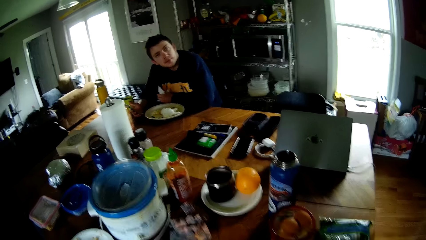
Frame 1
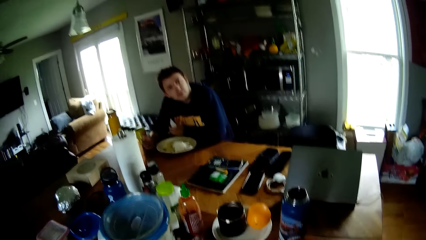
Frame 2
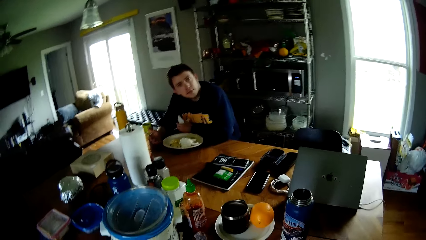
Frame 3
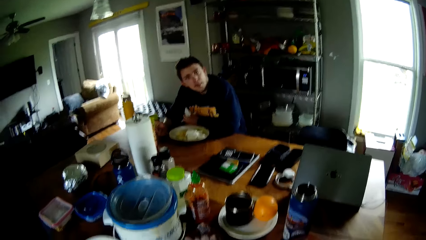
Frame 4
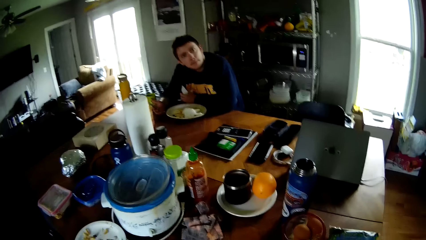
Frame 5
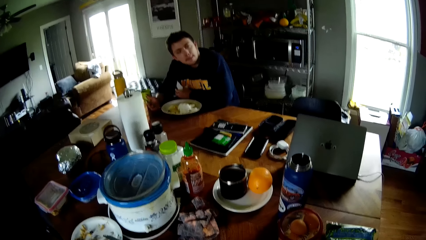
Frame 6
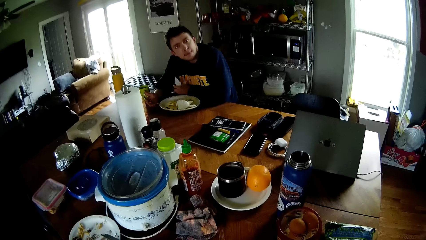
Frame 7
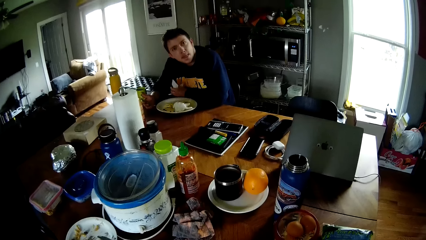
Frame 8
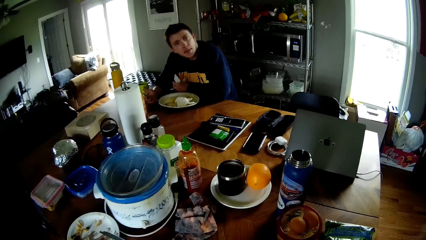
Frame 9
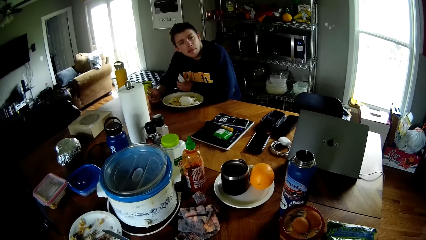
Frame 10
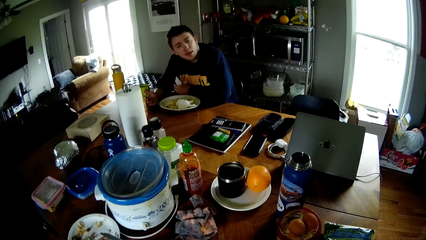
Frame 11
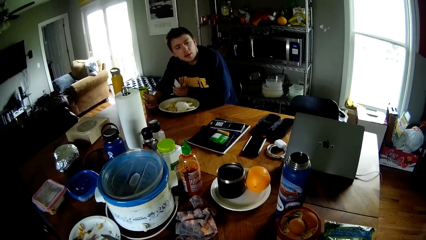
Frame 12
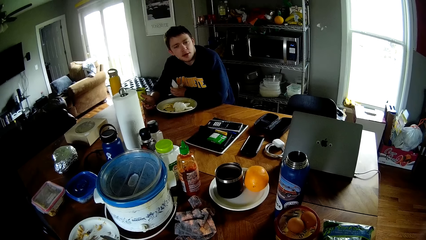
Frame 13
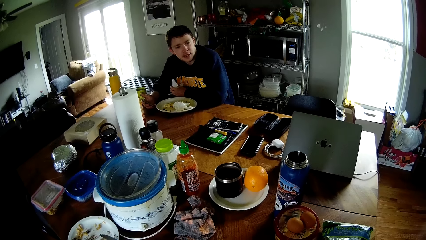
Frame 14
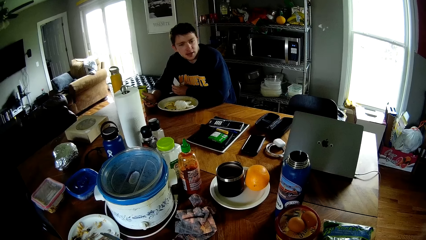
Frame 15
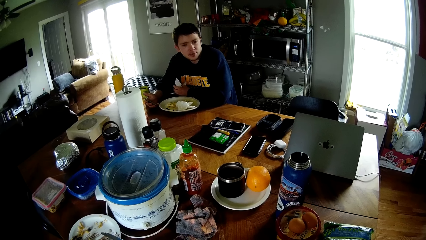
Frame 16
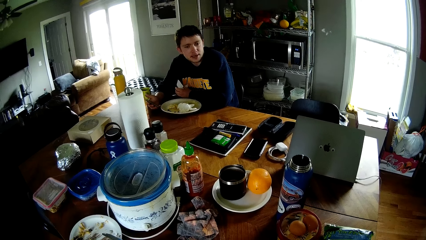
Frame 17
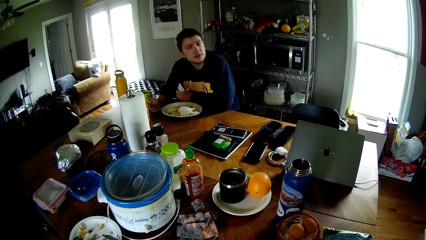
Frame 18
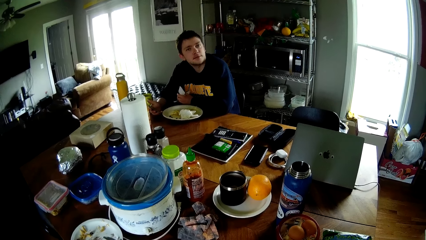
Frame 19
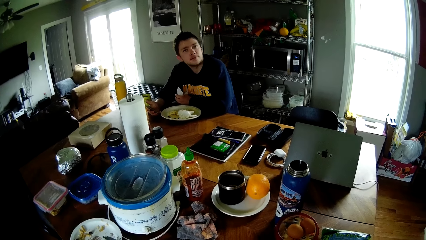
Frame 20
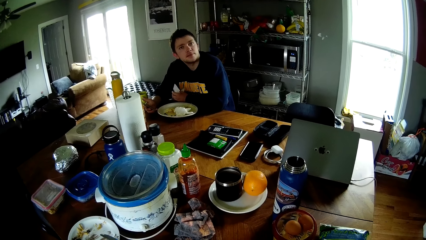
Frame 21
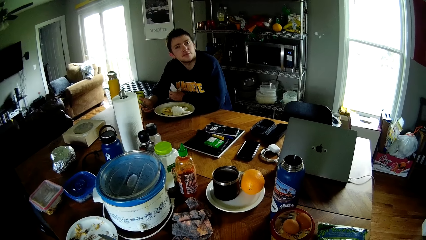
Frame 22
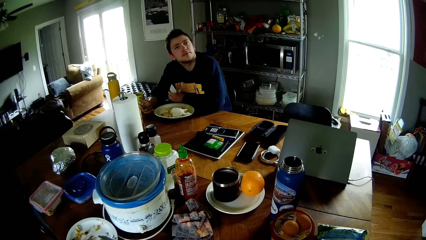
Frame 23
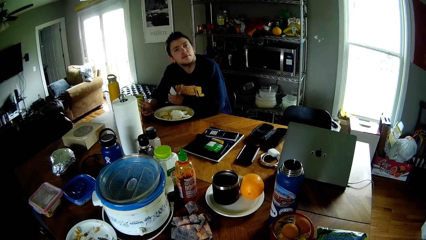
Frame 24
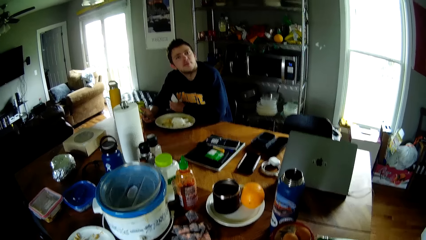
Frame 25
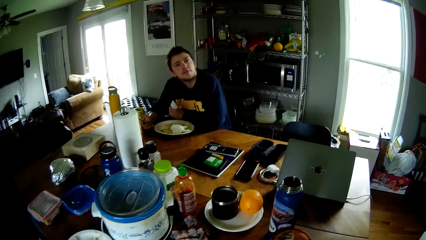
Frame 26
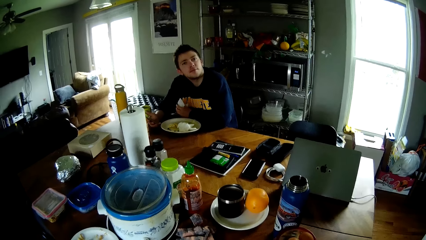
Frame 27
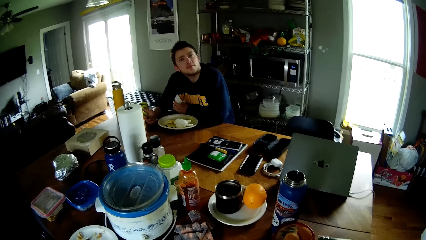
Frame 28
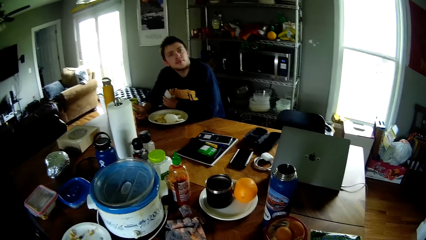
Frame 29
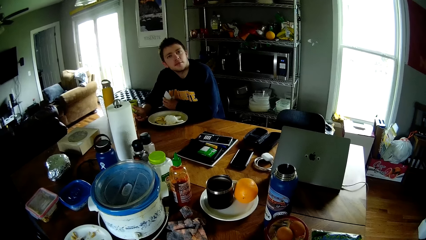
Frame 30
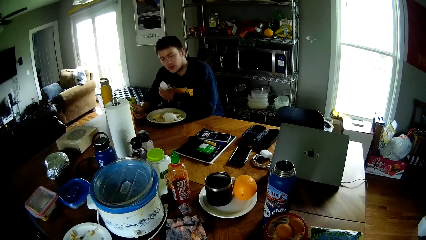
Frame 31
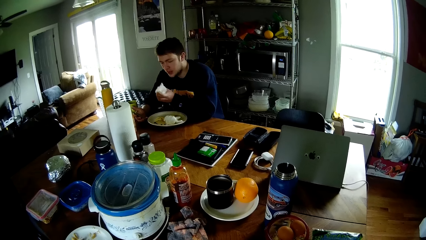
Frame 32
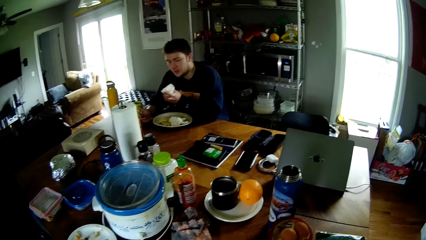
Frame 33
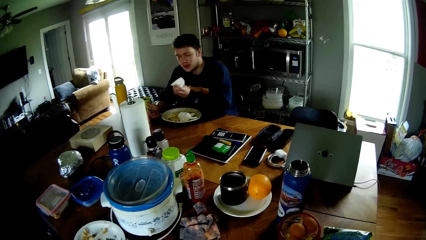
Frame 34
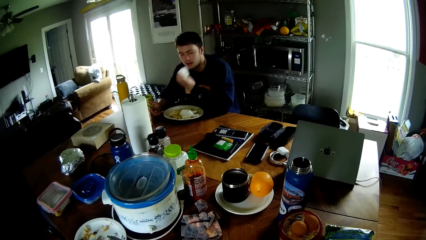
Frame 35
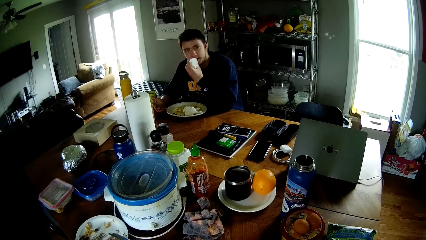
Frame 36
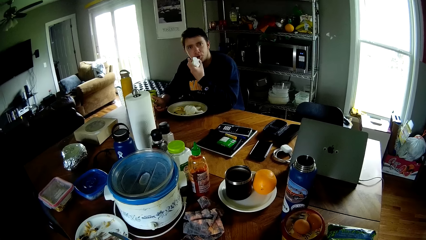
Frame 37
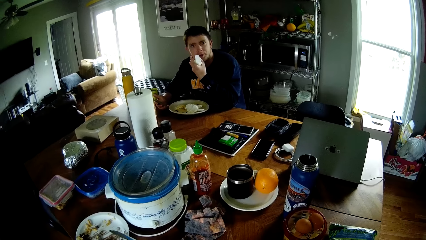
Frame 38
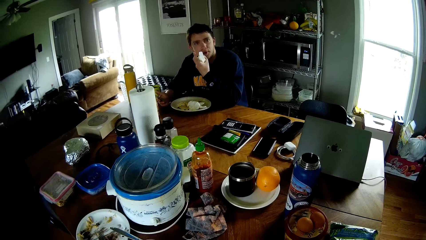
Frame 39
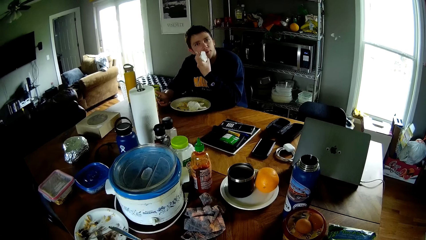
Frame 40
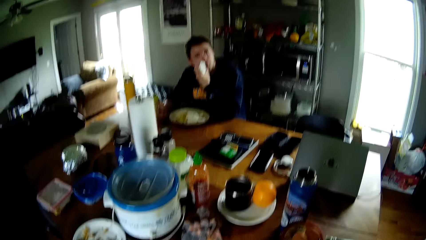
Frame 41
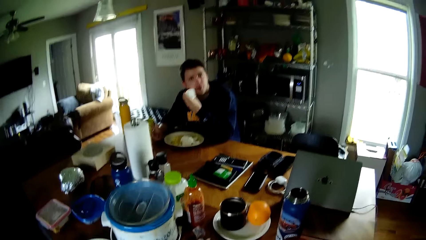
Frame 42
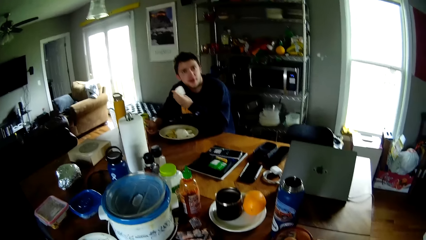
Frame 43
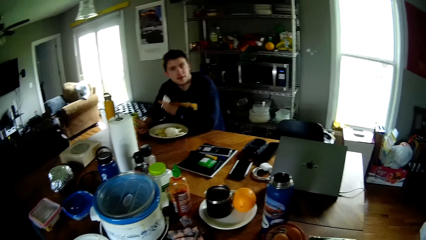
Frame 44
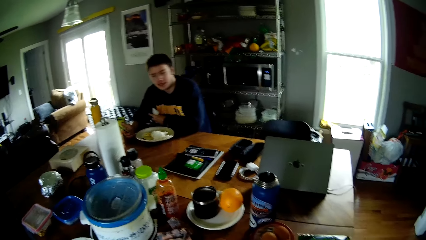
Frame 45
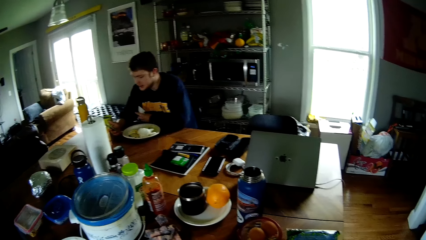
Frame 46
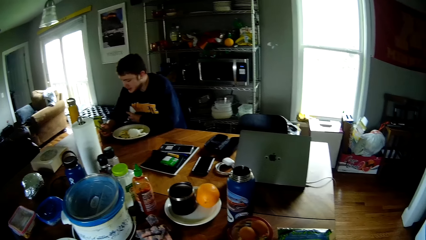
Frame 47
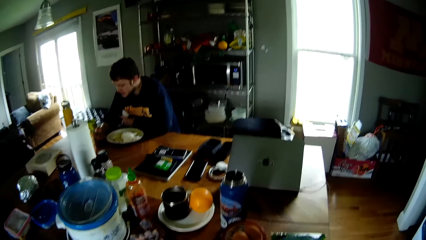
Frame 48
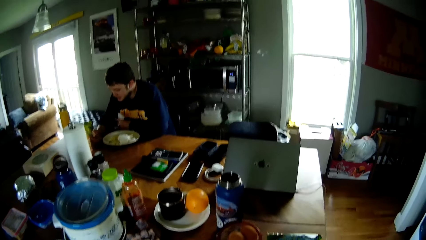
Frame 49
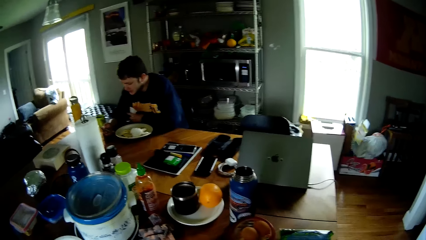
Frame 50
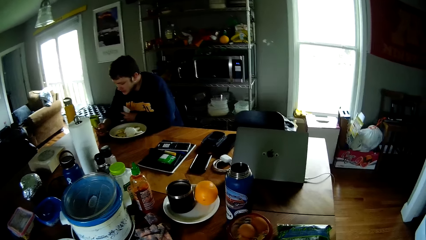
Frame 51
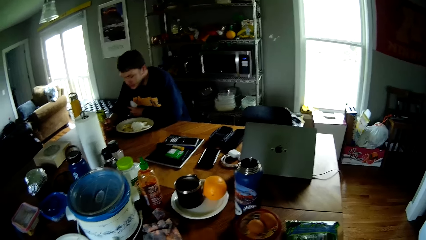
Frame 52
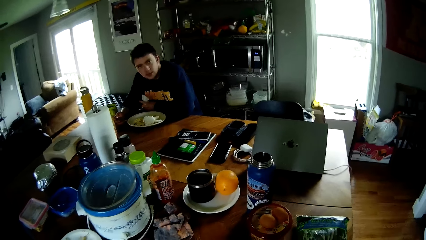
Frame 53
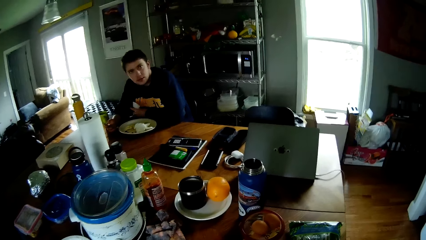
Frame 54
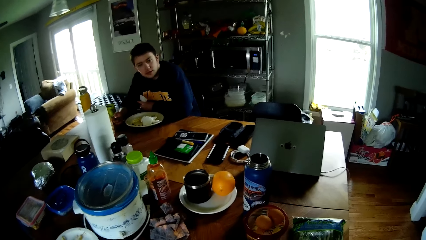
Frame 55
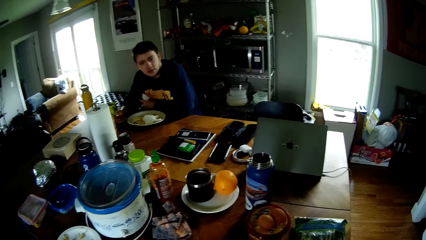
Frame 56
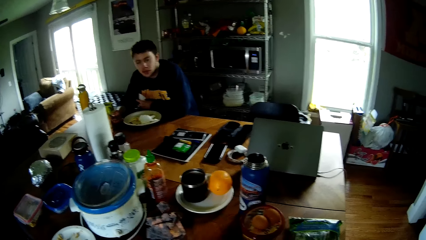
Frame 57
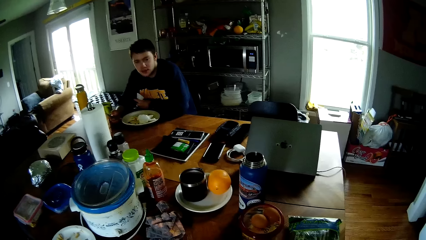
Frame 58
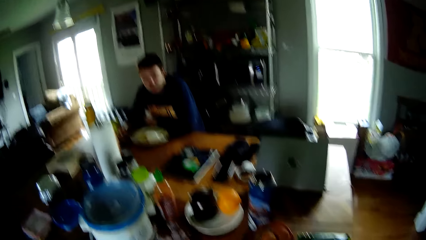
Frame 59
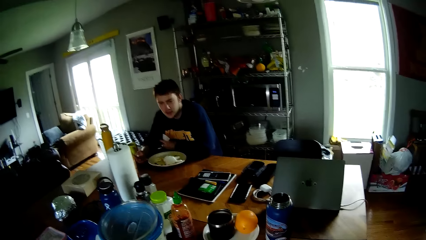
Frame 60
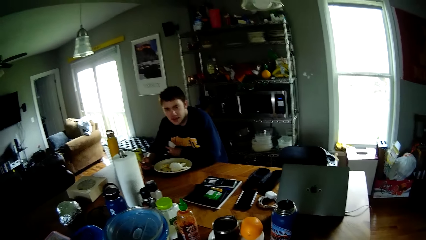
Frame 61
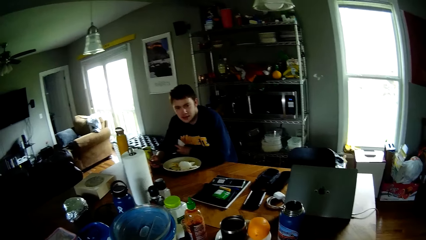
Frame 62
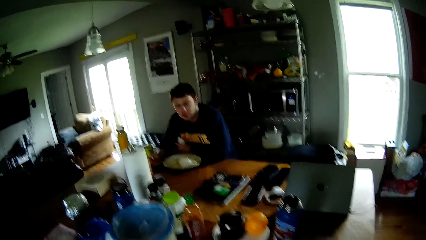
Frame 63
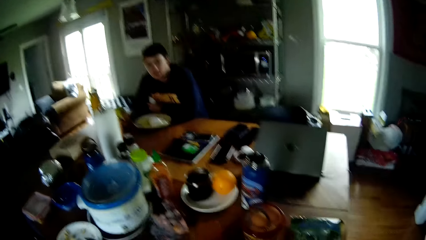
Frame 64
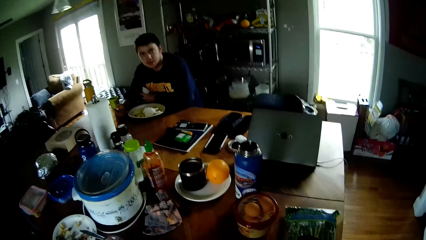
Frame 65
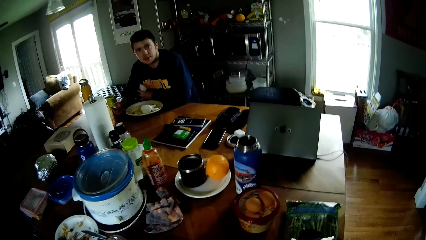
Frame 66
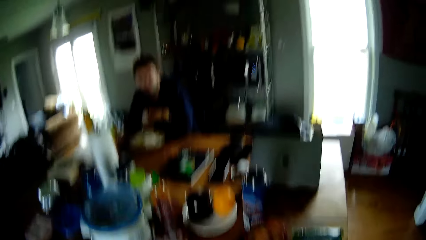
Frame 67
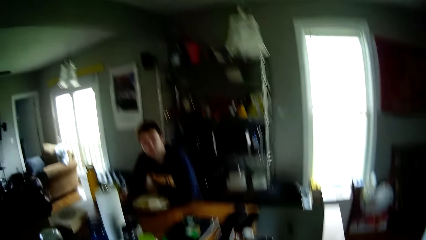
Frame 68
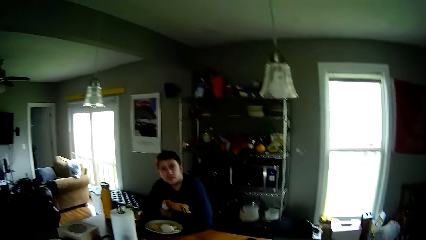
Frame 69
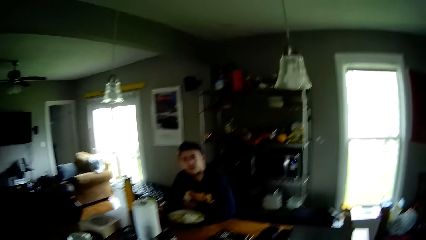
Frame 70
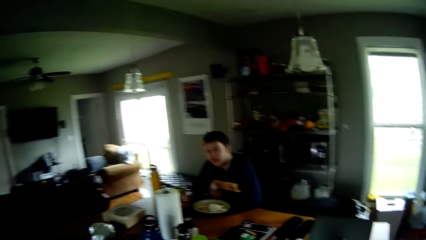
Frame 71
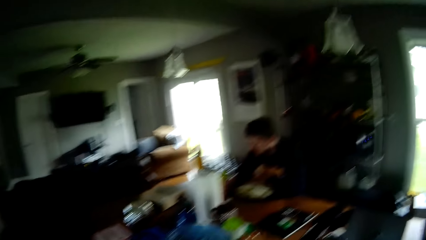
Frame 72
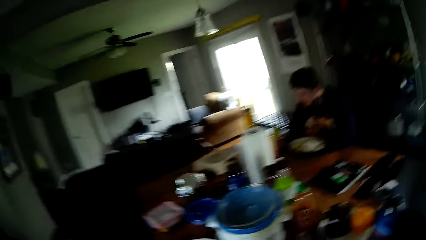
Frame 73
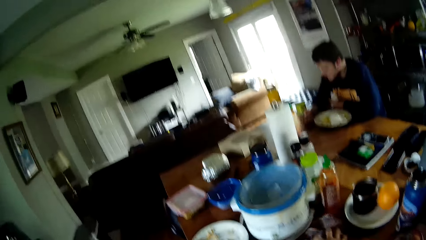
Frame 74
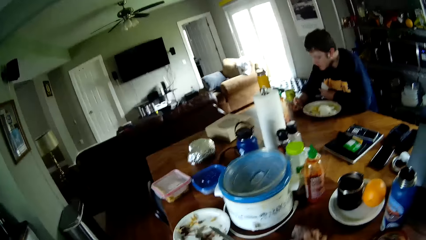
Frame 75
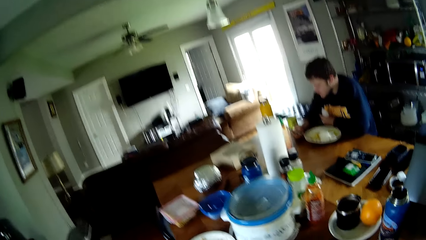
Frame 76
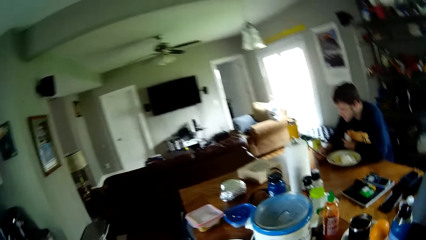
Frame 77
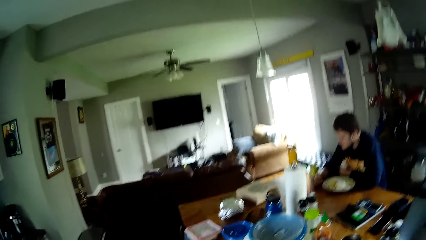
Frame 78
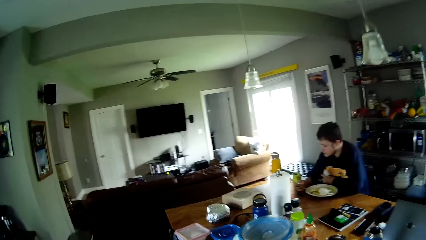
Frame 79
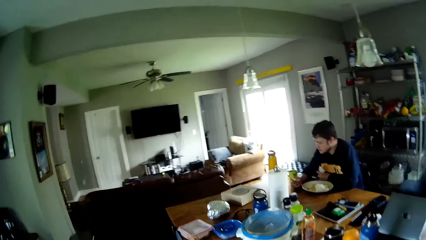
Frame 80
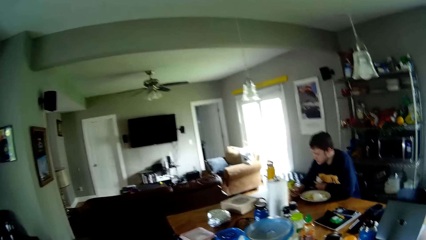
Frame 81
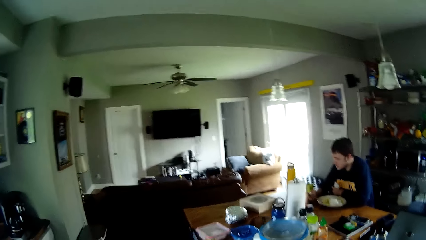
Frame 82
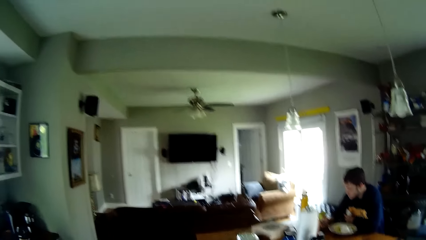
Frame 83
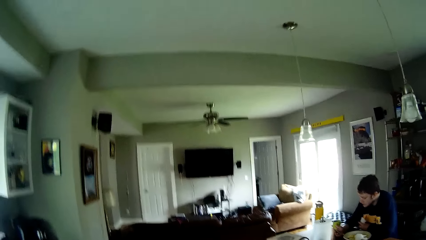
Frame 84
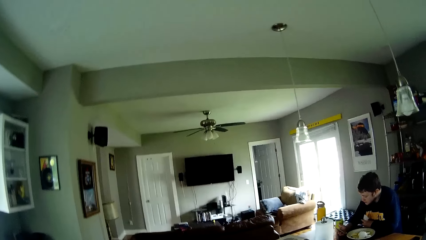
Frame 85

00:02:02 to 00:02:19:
The man looks at another person. The man touches his face with the tissue in his left hand, puts his hand on the kitchen counter against his chest and presses the phone with his right hand.
